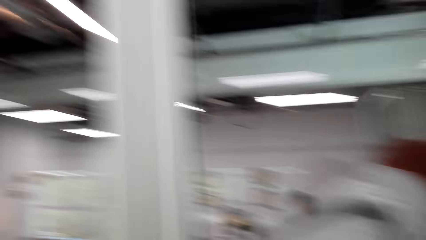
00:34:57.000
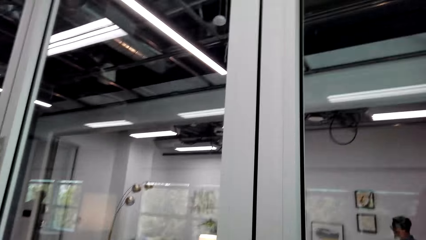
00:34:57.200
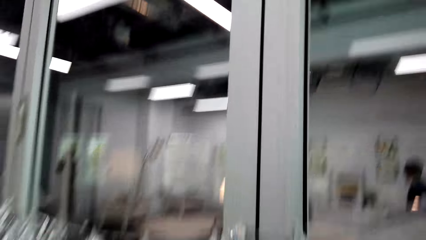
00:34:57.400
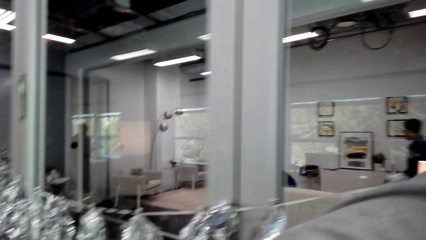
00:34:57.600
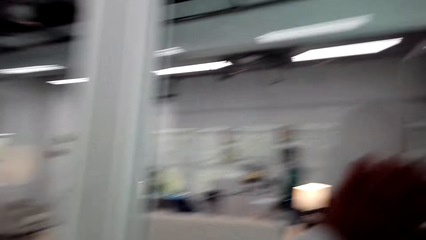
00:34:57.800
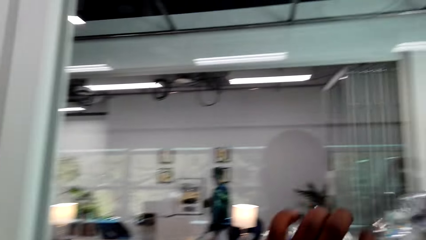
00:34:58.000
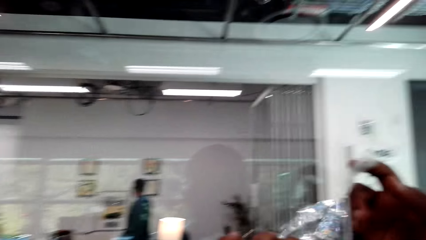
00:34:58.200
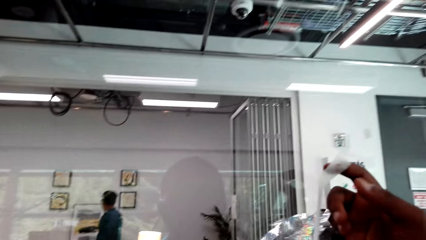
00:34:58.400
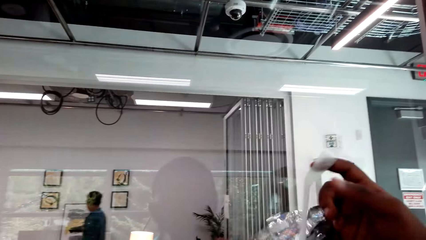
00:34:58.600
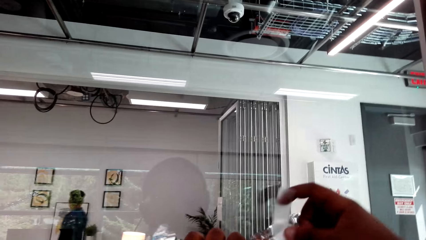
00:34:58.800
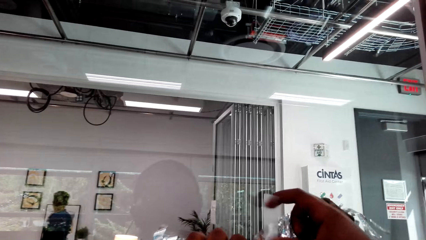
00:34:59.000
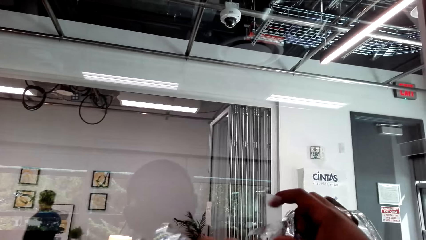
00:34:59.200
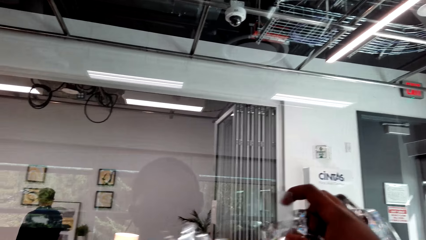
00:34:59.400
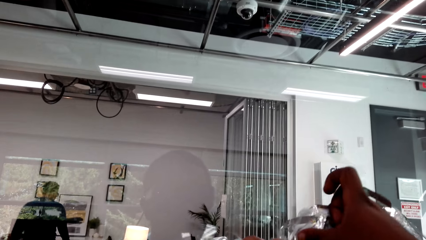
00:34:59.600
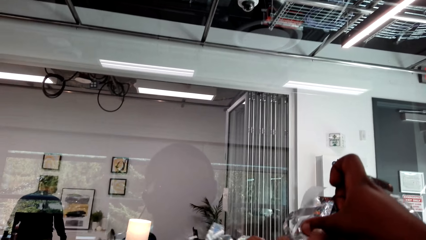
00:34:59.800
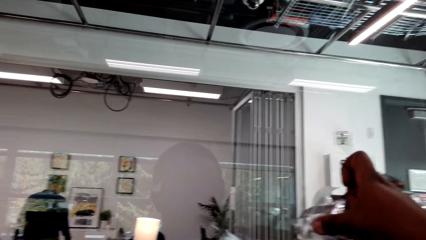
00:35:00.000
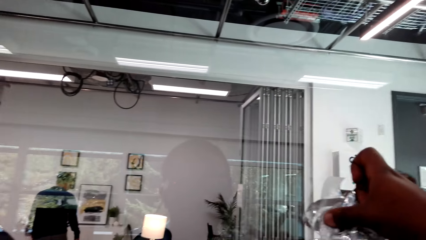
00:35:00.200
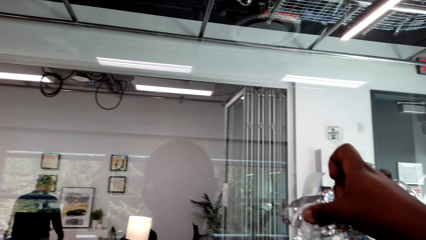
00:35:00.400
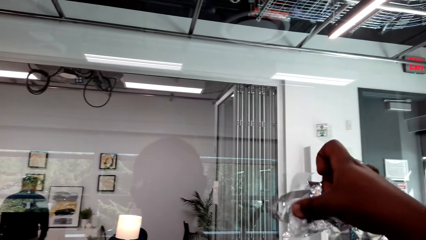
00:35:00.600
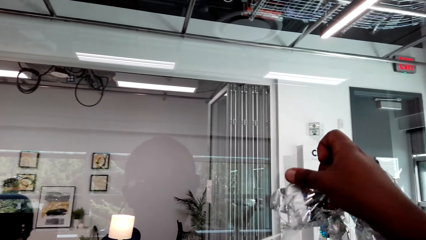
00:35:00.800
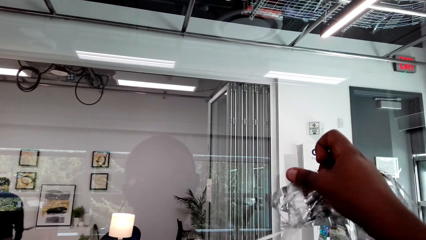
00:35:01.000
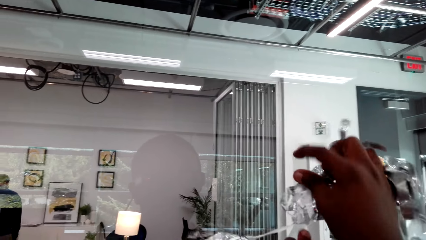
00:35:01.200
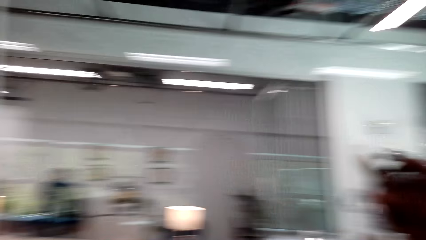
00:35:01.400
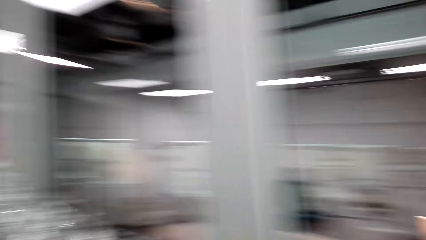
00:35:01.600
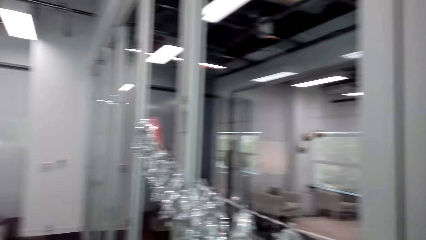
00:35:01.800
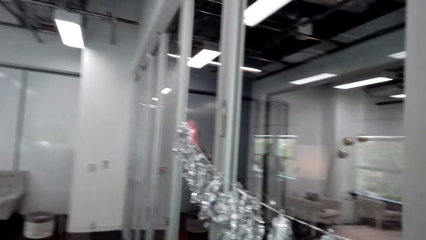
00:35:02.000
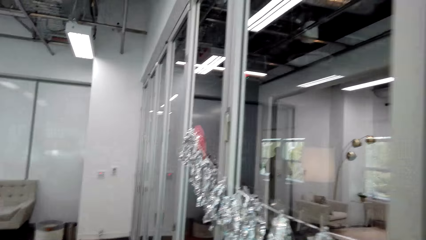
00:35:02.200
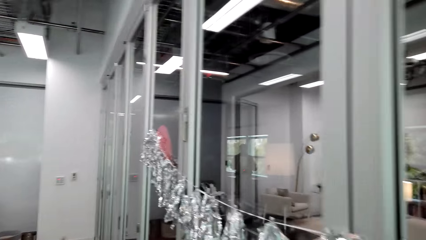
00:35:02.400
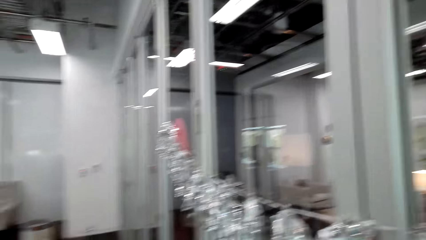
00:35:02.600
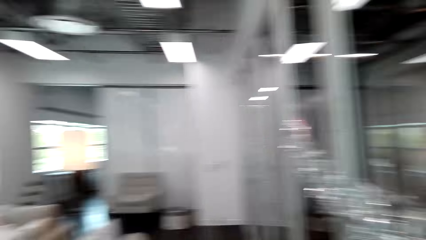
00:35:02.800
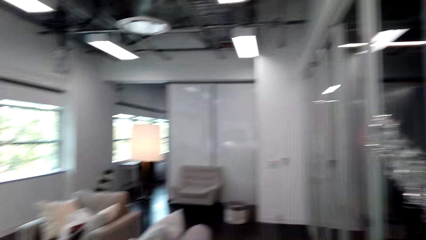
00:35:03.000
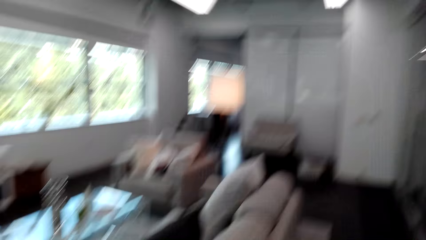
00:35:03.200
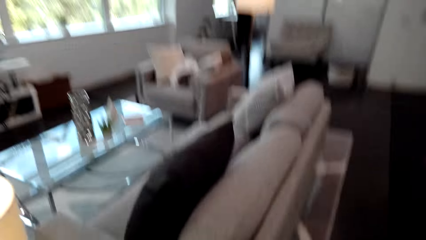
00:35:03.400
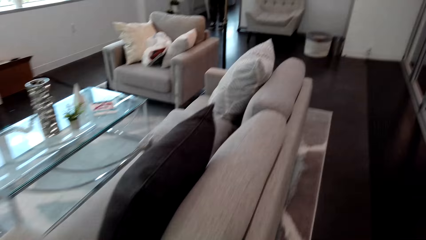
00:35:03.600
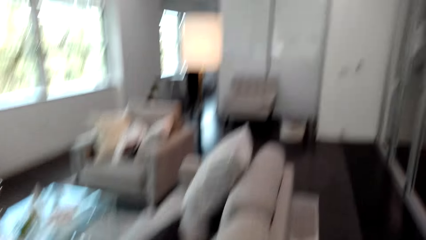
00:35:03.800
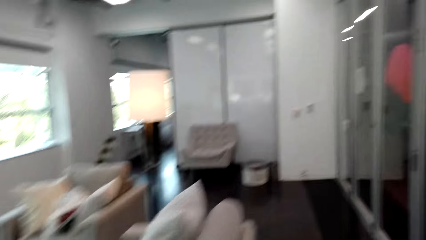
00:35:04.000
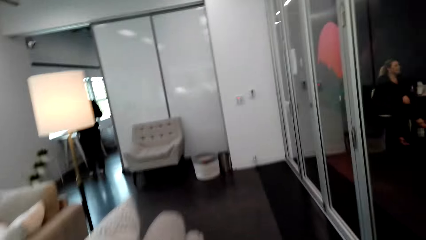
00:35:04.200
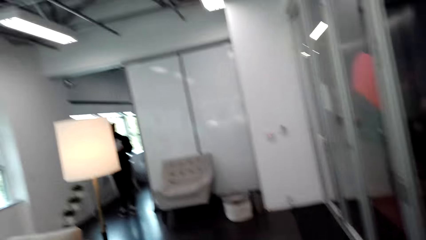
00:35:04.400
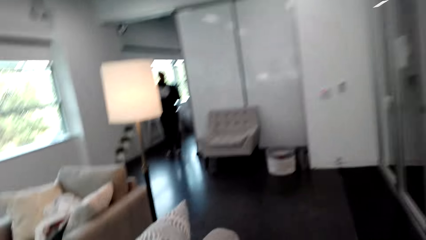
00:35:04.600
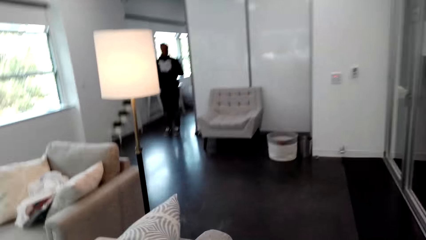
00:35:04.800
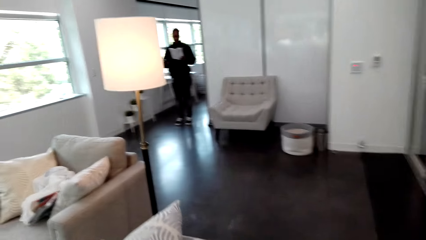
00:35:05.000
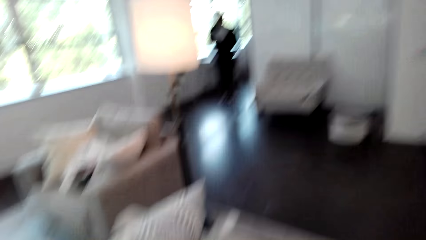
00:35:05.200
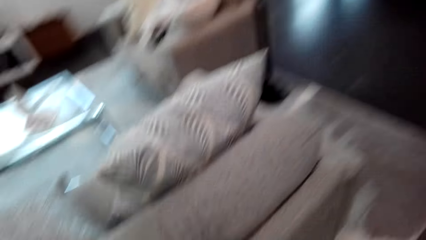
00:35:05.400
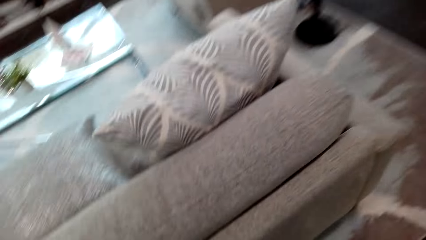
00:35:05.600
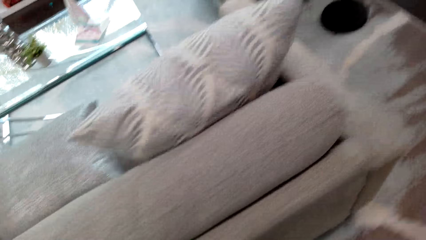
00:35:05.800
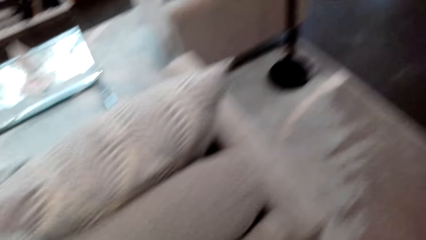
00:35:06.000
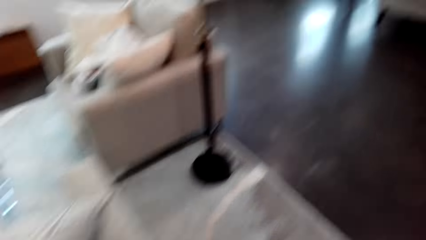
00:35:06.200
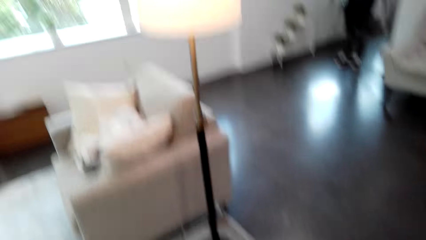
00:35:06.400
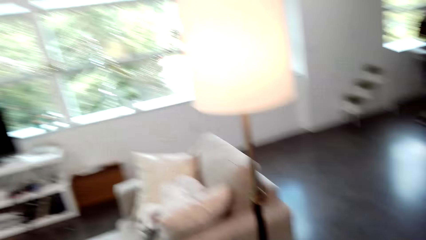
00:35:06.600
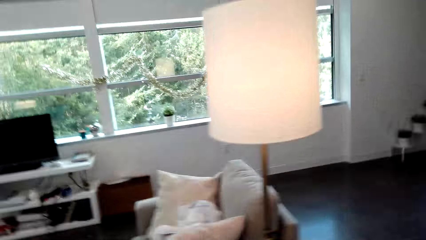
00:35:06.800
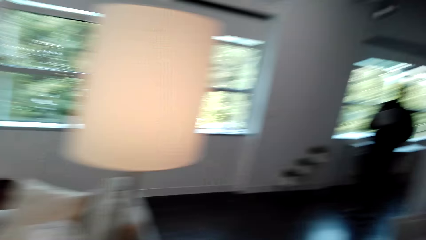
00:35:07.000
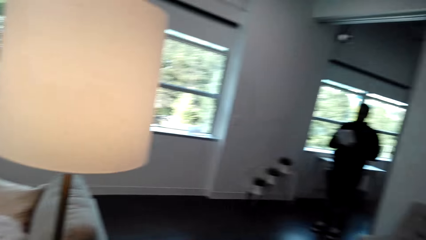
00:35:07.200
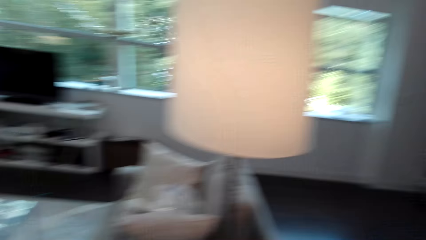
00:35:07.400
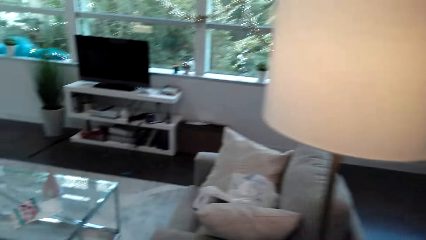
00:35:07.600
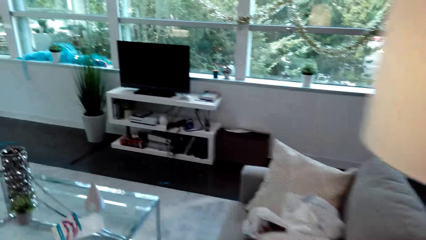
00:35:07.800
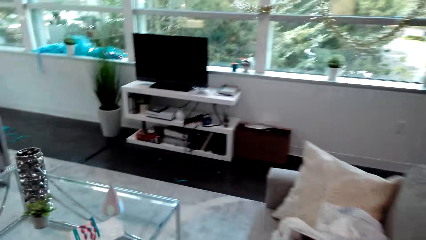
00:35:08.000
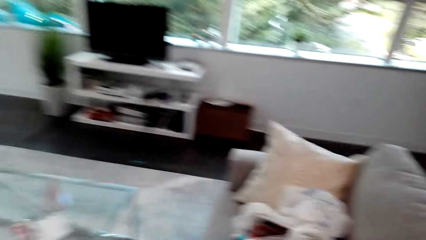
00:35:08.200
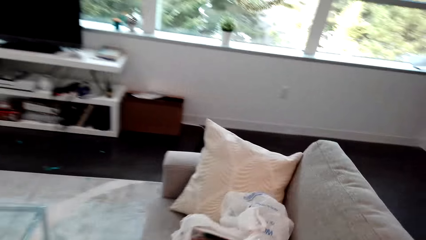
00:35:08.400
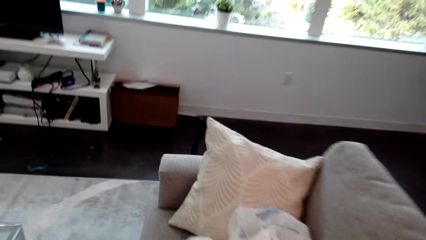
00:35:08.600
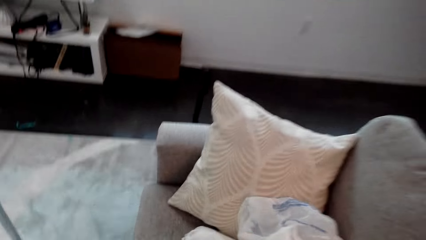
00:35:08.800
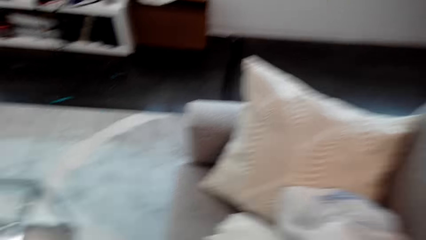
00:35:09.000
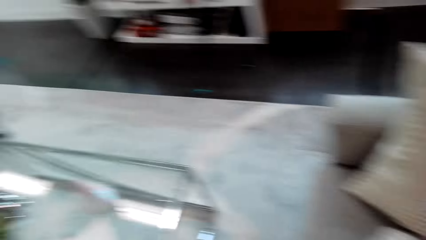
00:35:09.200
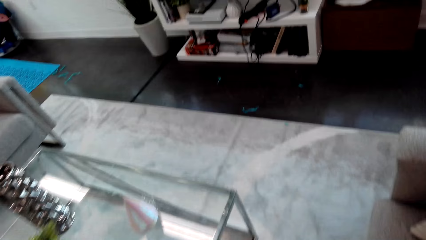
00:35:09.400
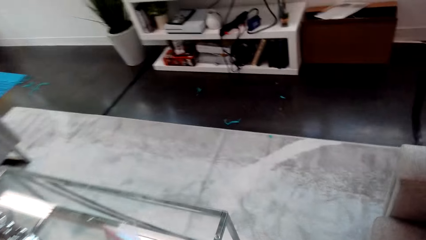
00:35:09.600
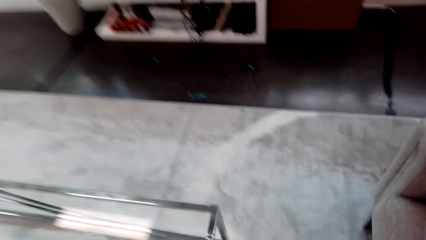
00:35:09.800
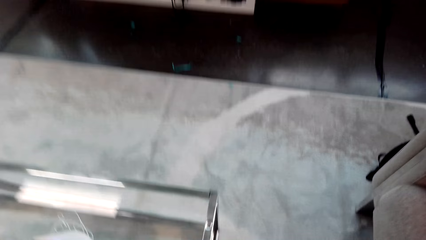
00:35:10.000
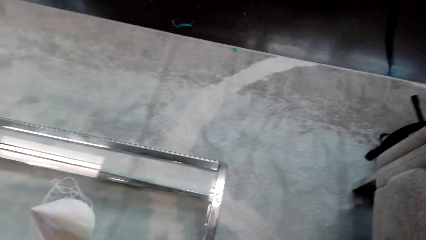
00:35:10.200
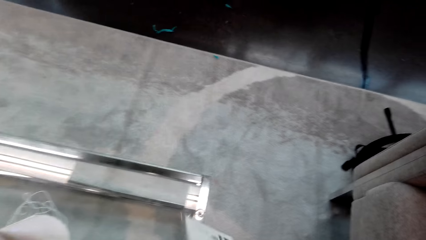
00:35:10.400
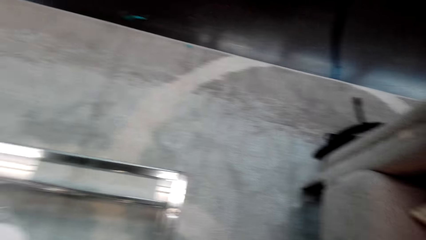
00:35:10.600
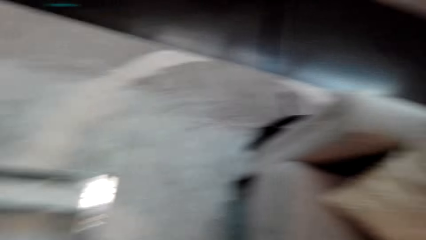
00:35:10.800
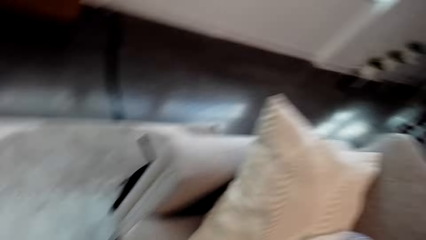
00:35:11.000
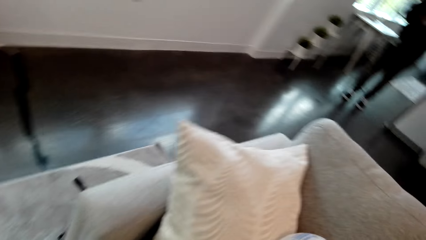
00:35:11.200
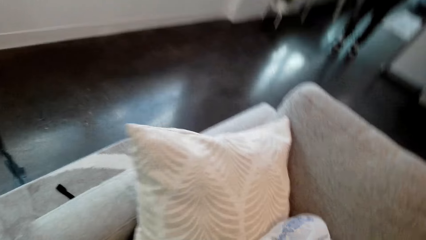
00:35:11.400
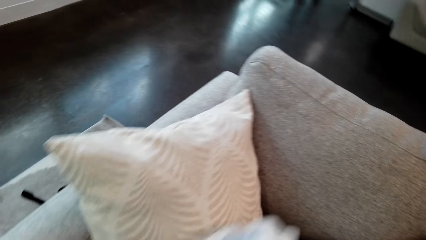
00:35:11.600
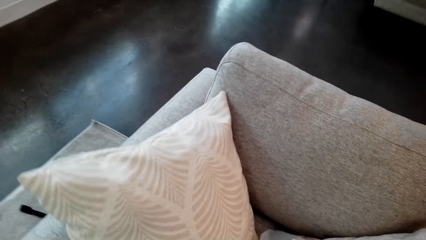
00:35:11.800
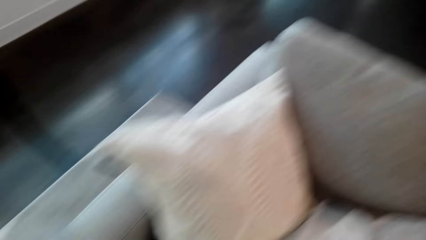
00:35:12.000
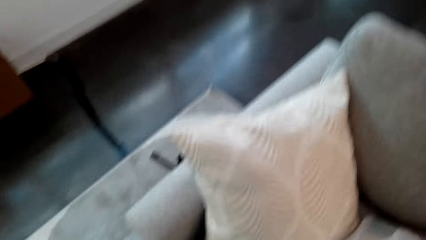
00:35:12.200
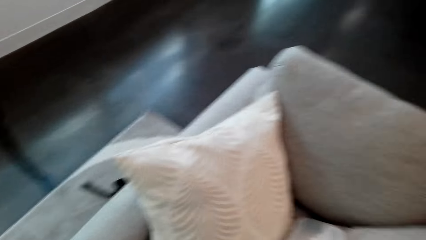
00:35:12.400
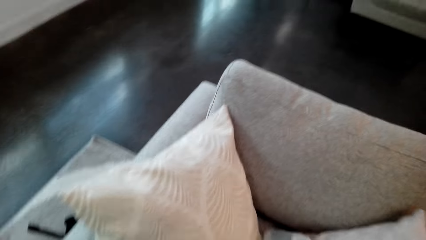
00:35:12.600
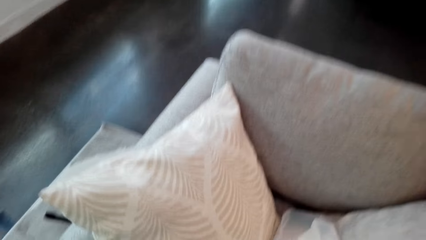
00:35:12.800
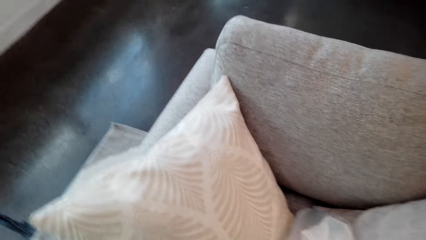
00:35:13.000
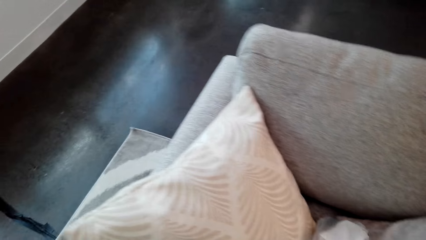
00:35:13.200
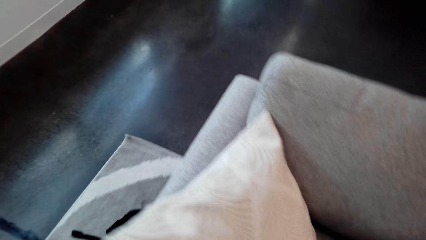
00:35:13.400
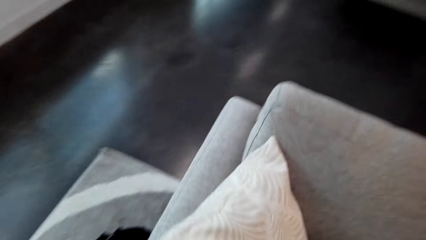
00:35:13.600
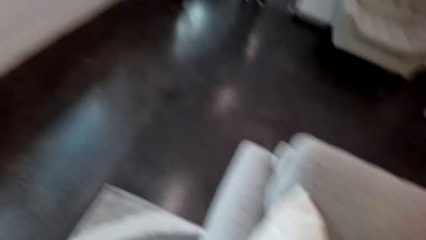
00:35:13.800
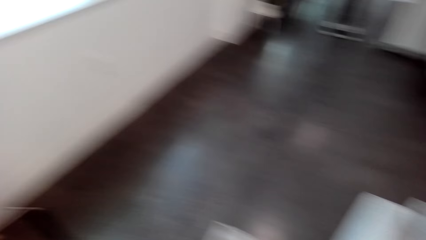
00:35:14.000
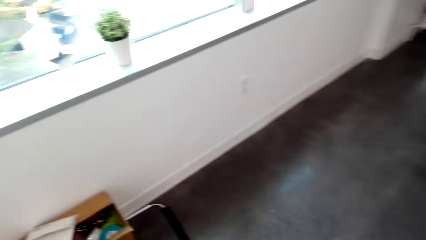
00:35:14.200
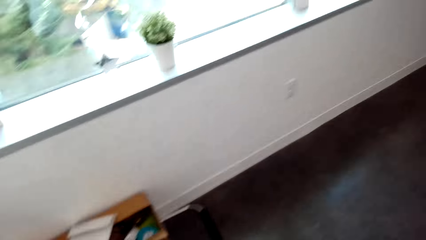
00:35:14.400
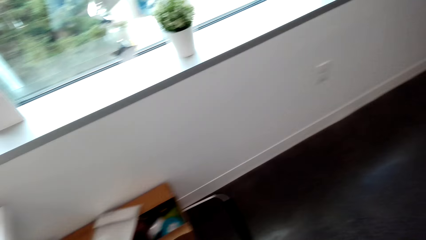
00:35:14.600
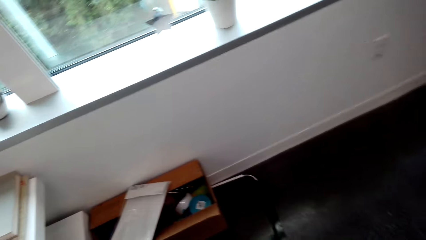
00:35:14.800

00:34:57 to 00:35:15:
The camera wearer sticks the garland on the window. They walk around the house. They touch a polythene paper.
